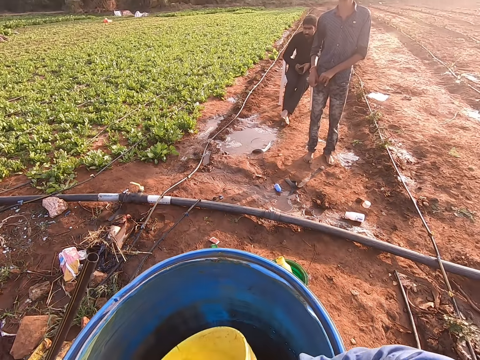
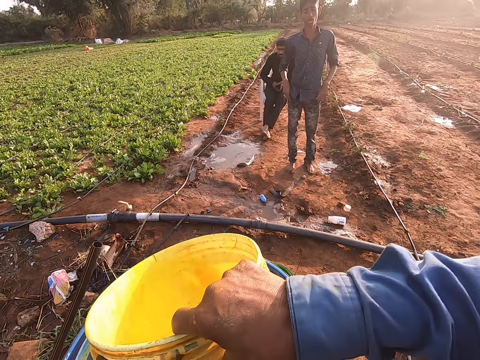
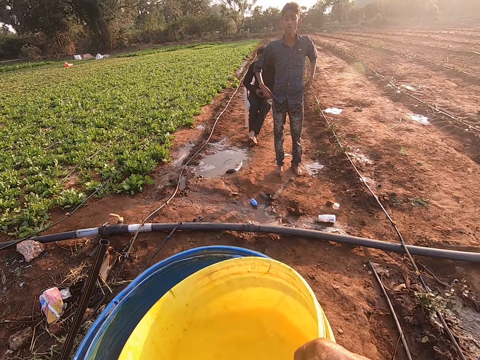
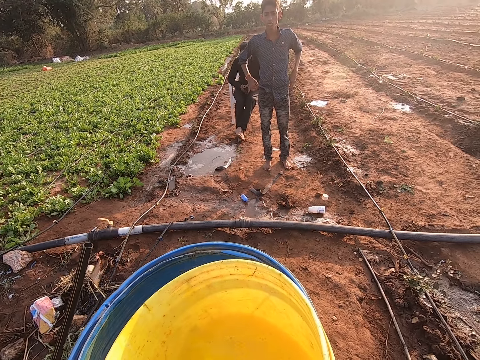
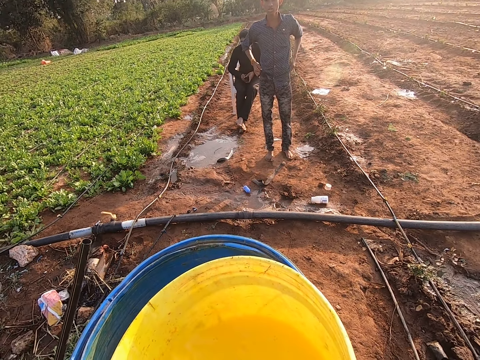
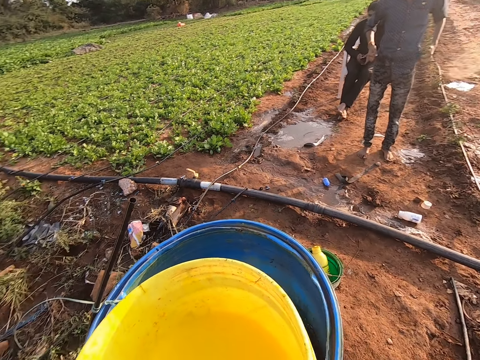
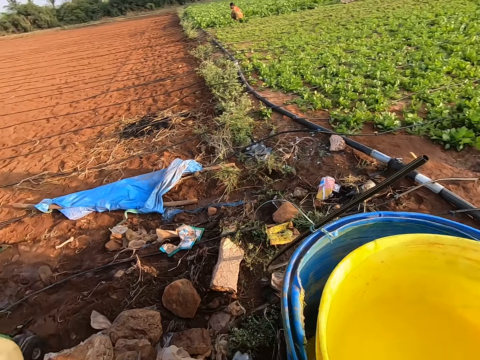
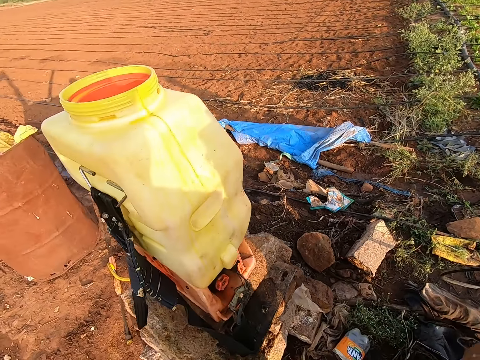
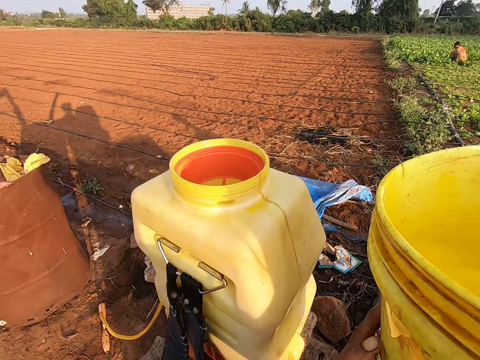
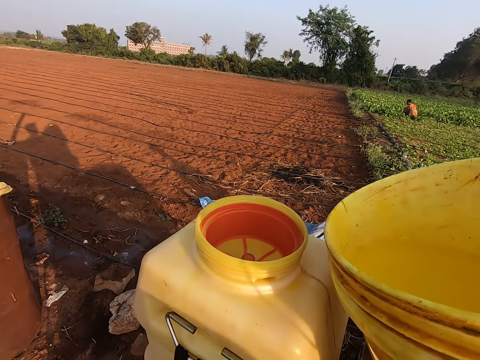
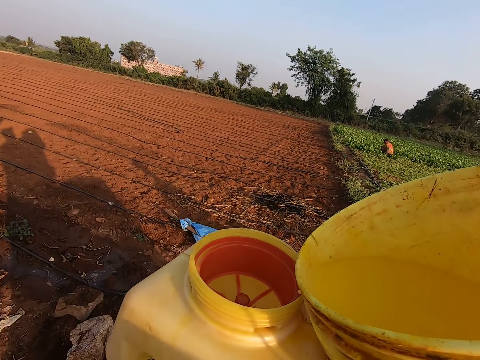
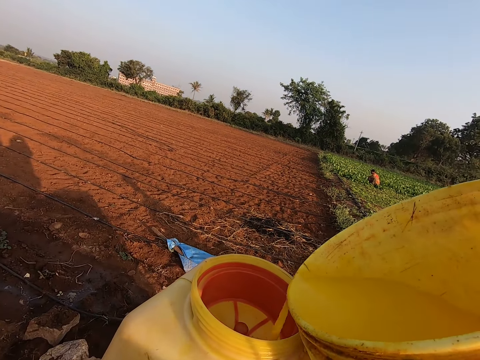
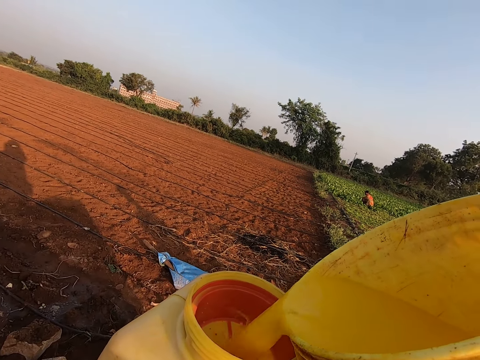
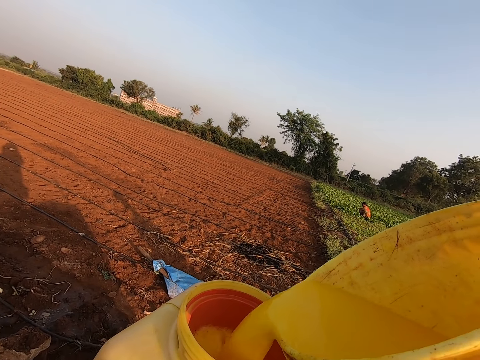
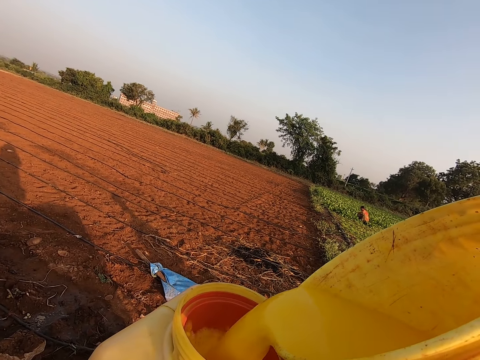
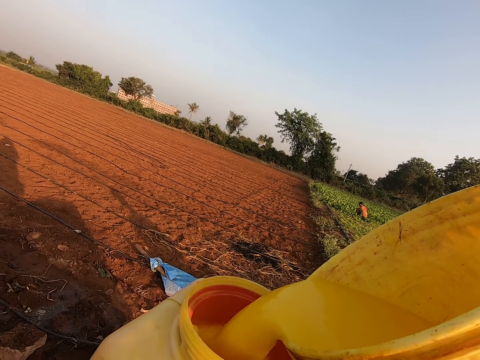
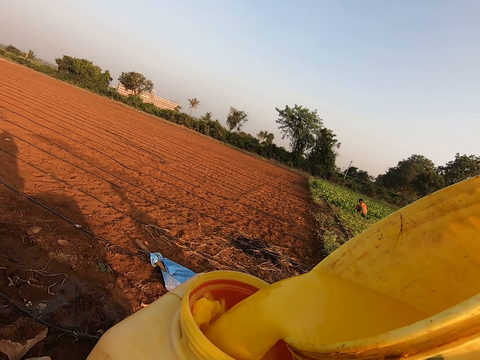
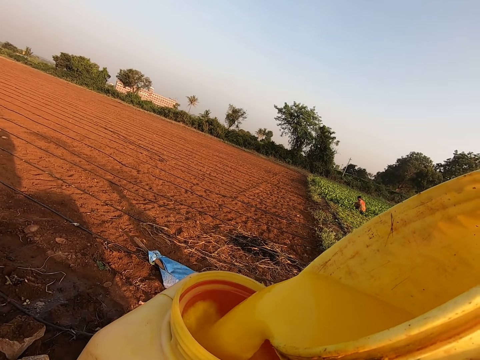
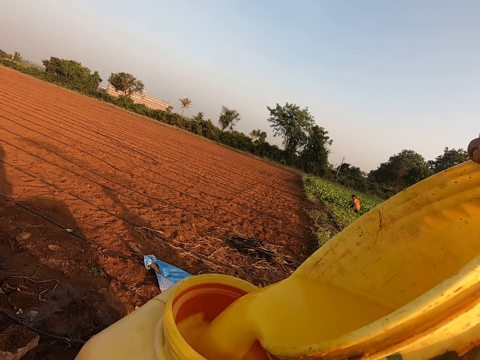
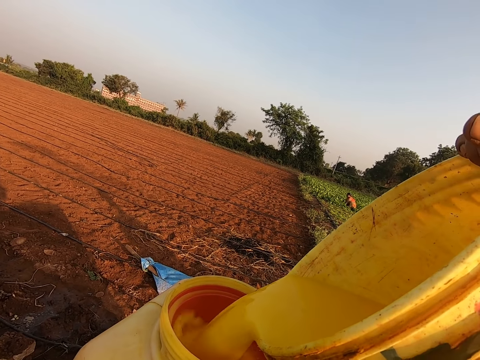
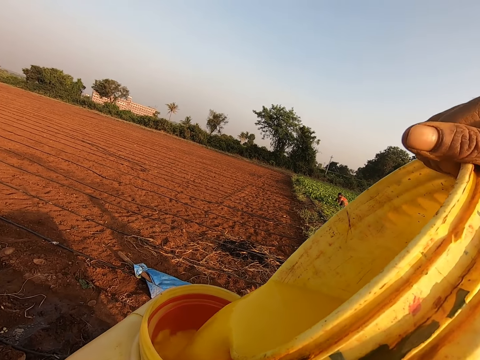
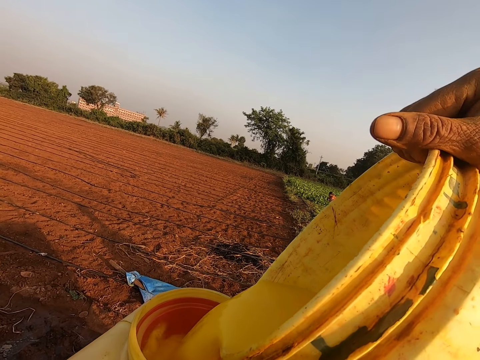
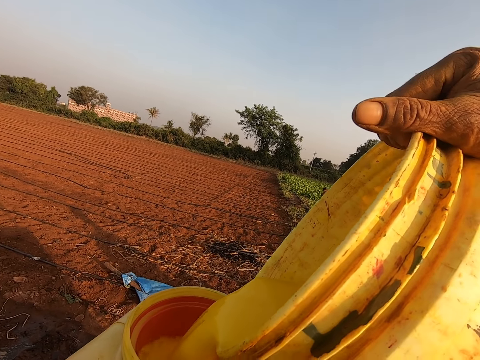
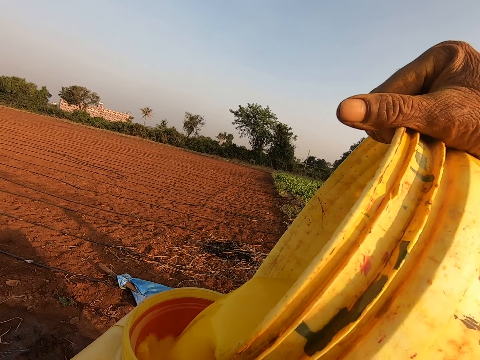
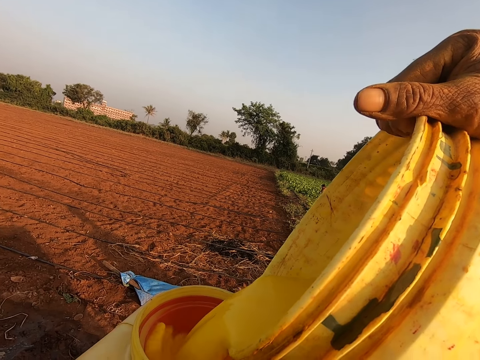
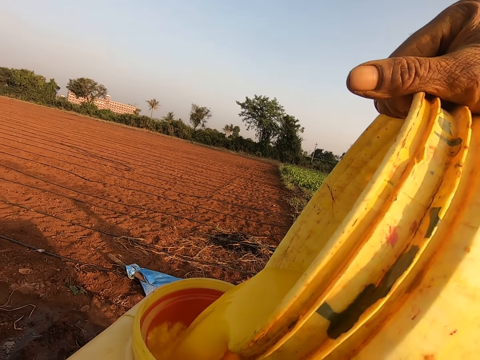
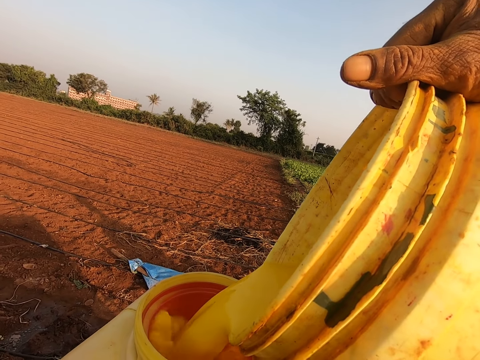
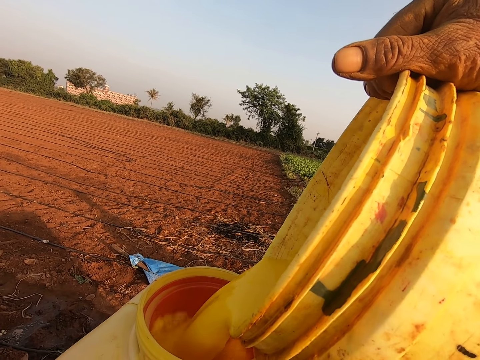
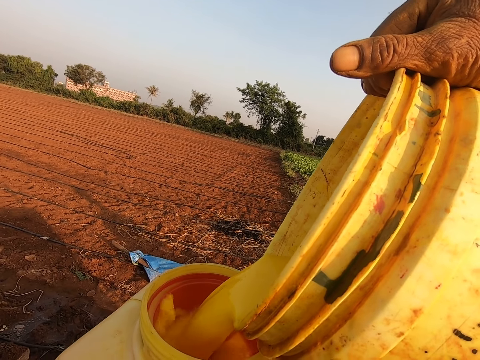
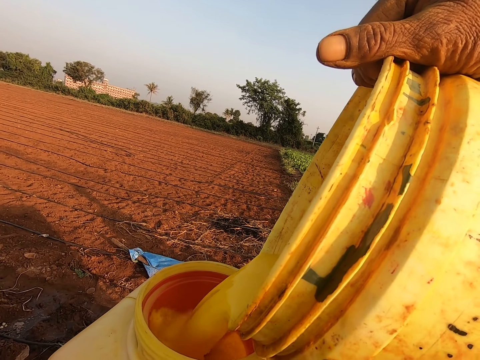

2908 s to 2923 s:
The camera wearer places the container on the tip of the drum of fertilizer with his hands. He moves towards the container and pours fertilizer from the container in his hands into the pressure spray. He interacts with the man.

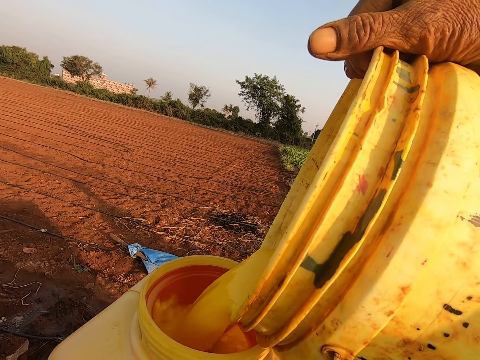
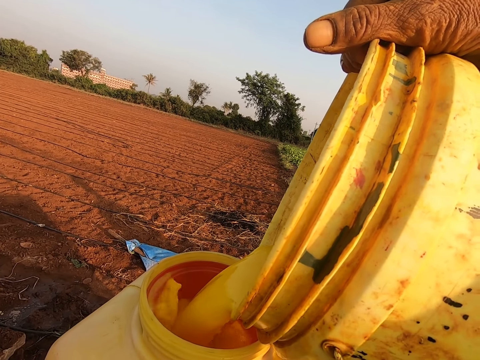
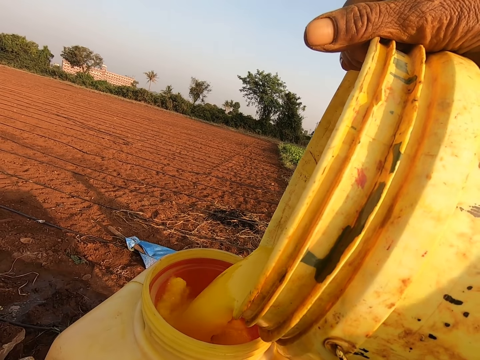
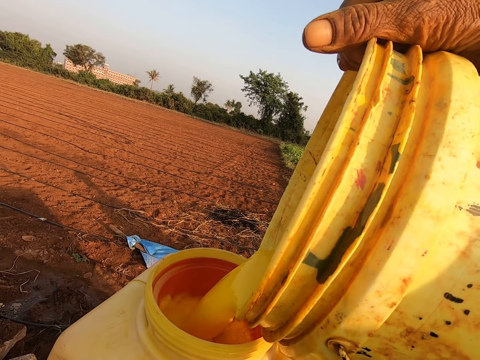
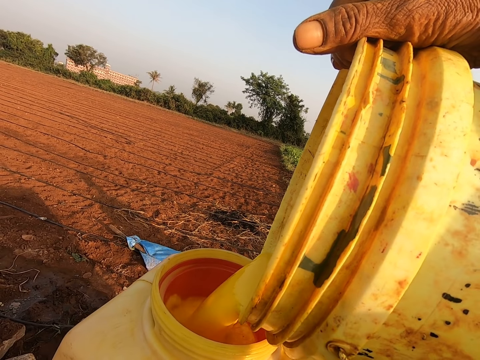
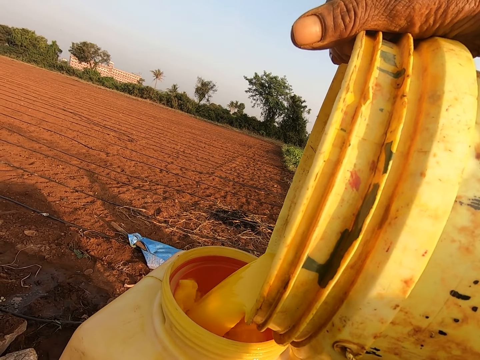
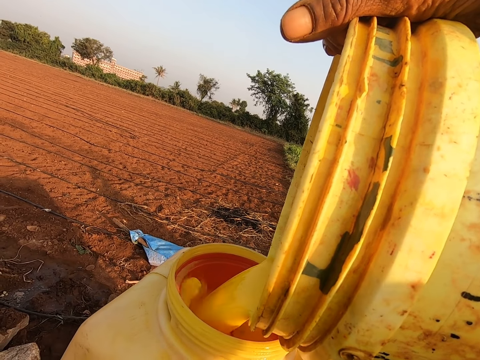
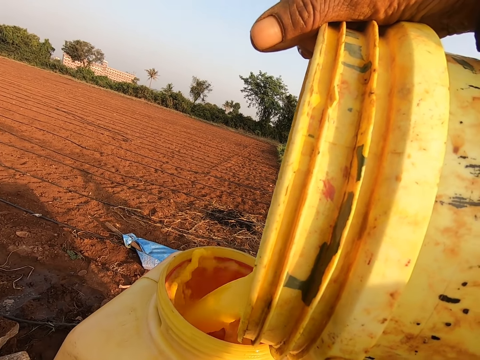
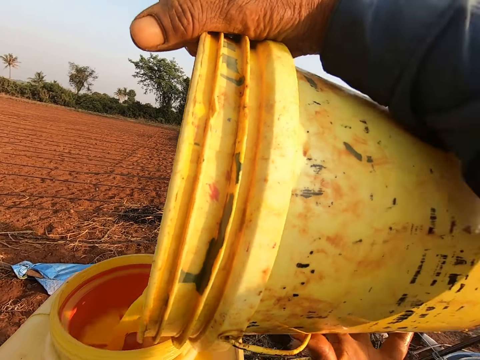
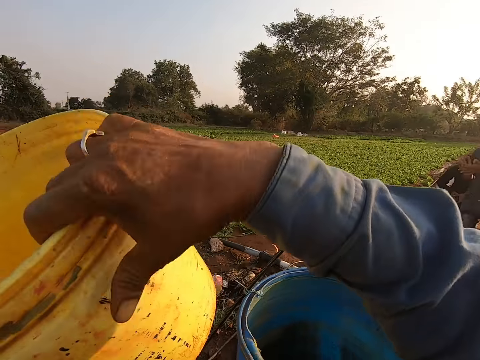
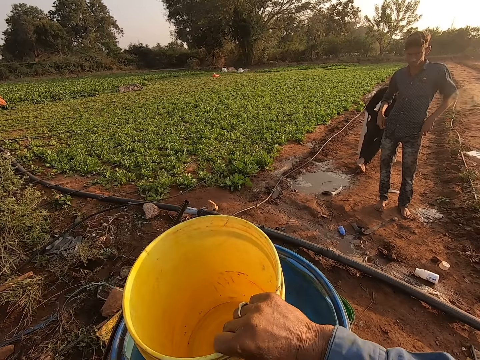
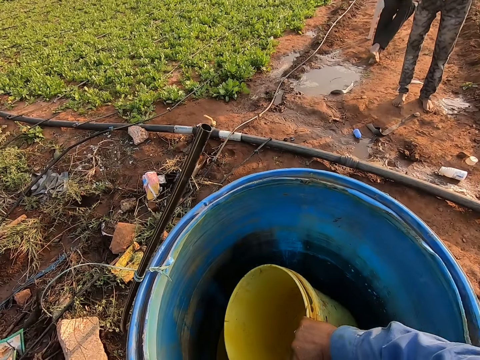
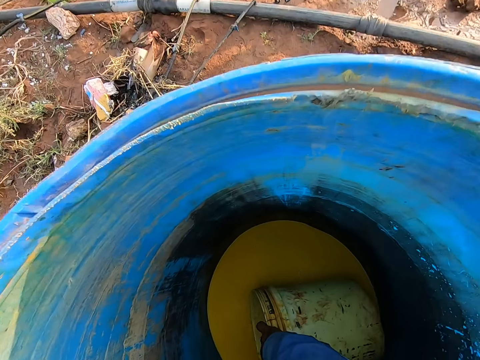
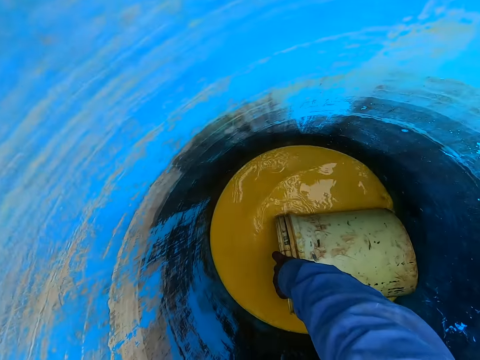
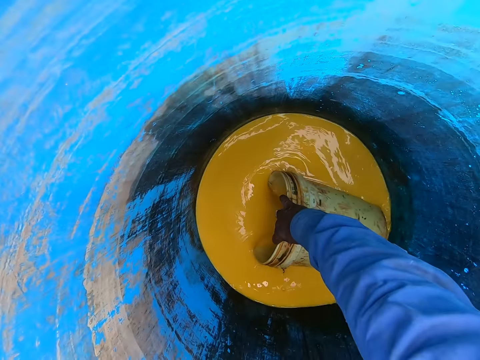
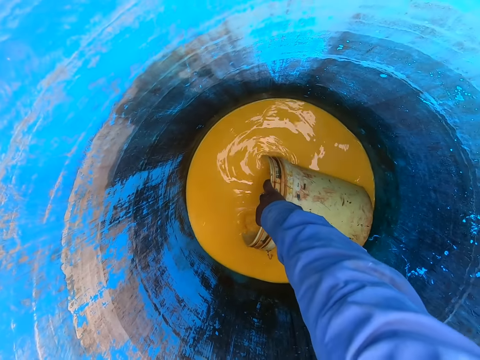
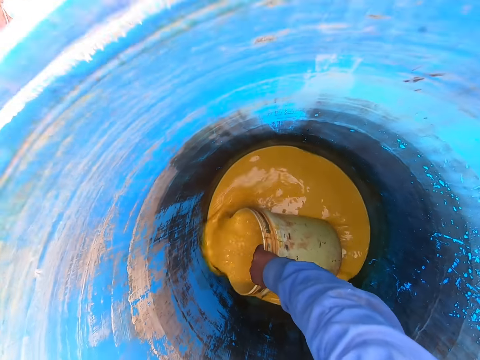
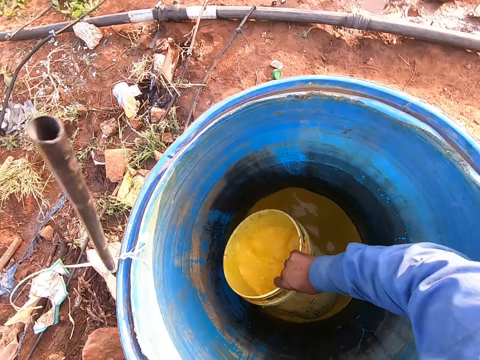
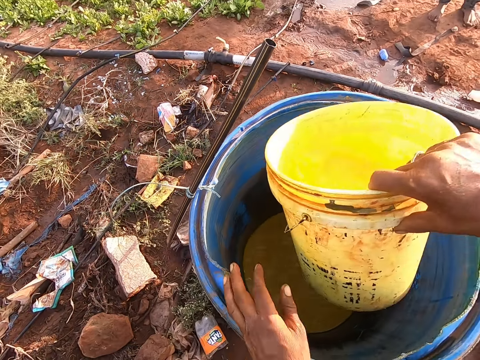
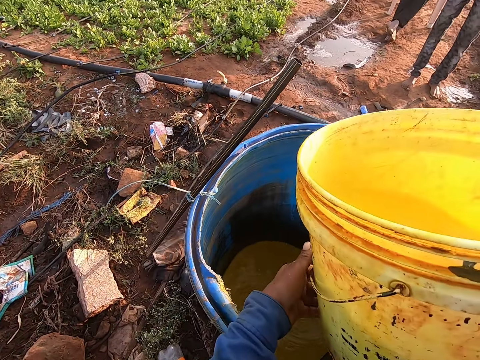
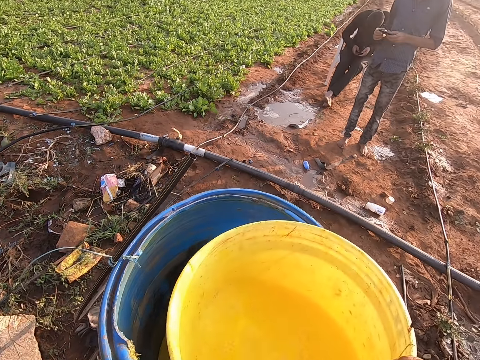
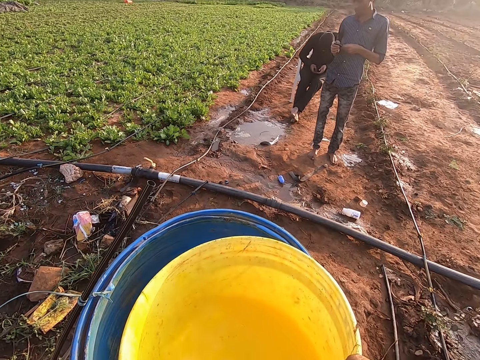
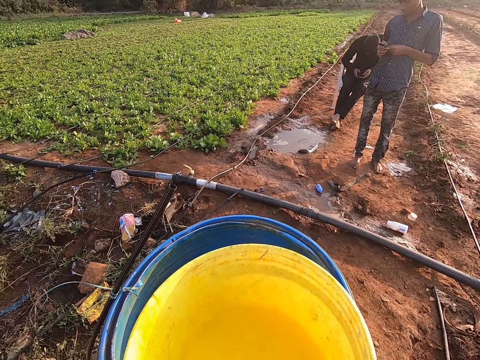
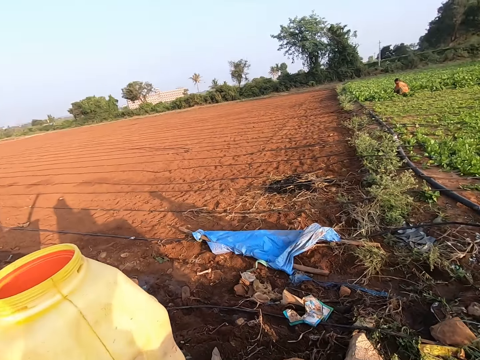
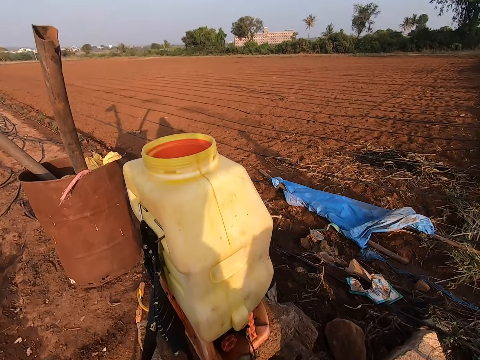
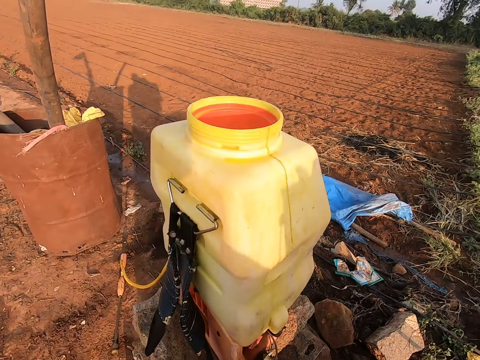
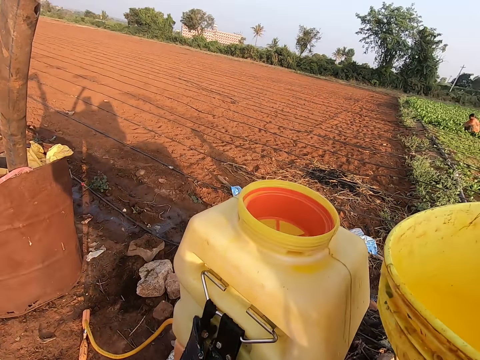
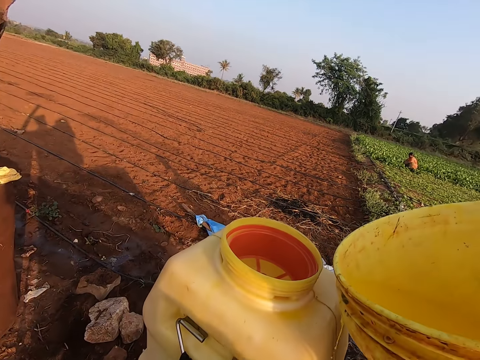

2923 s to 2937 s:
The camera wearer inserts the container into the drum of fertilizer with his right hand. He takes fertilizer from the drum with the container in his right hand. He holds a bucket with both hands. He places the container on the tip of the drum of fertilizer with his hands. He looks around, moves towards a container and pours something in the container.
